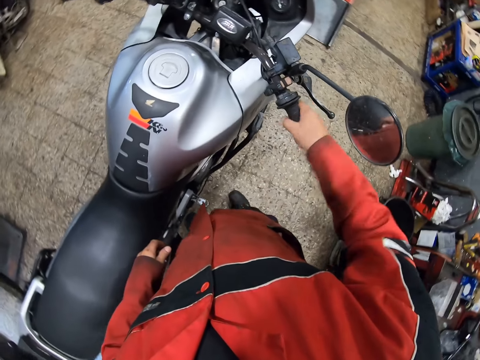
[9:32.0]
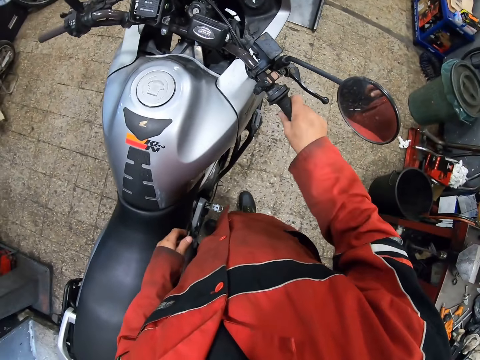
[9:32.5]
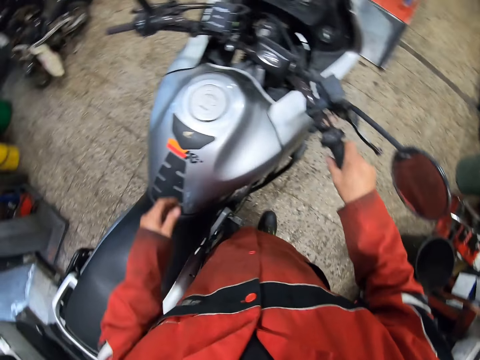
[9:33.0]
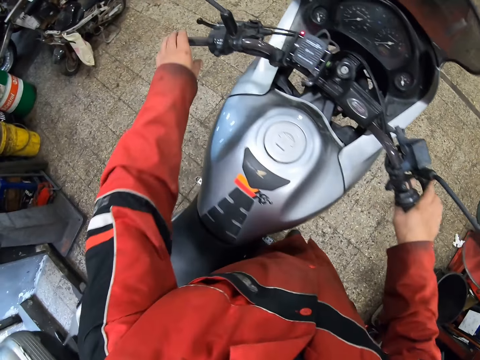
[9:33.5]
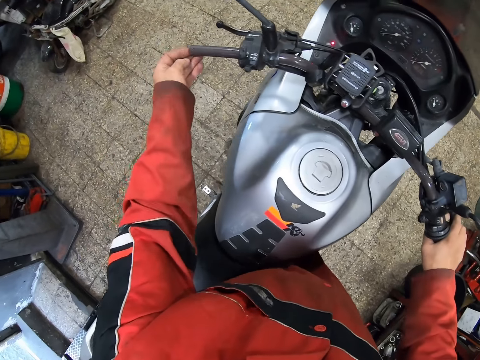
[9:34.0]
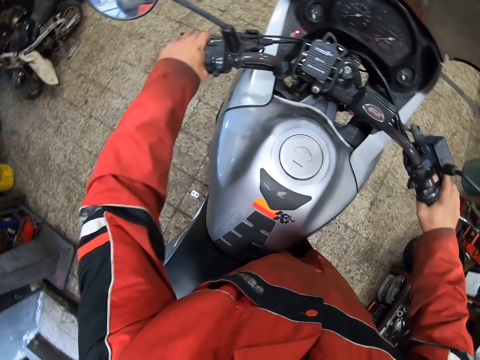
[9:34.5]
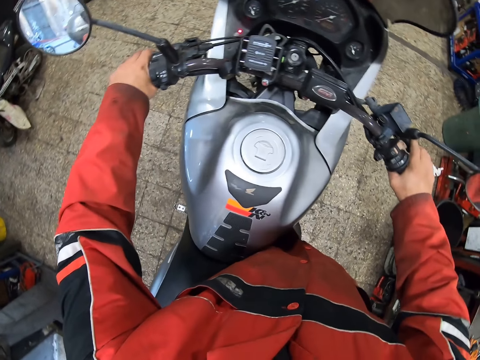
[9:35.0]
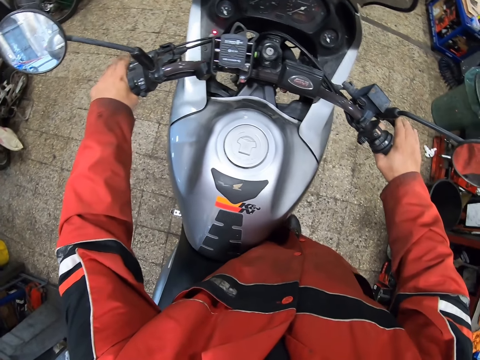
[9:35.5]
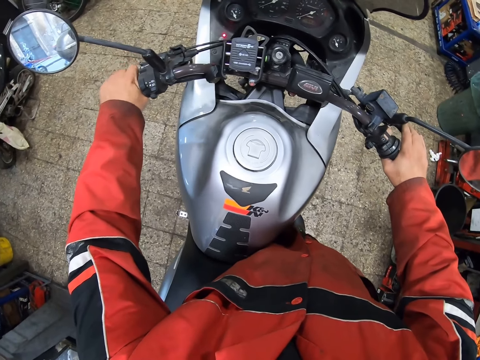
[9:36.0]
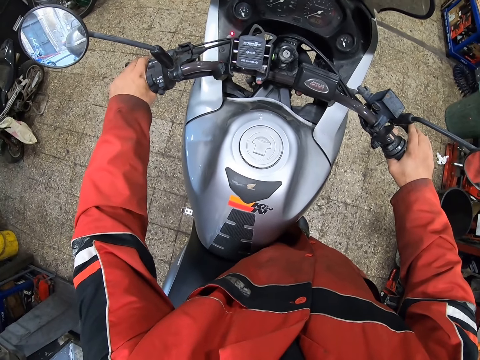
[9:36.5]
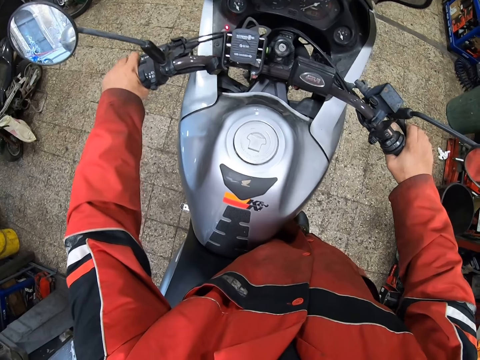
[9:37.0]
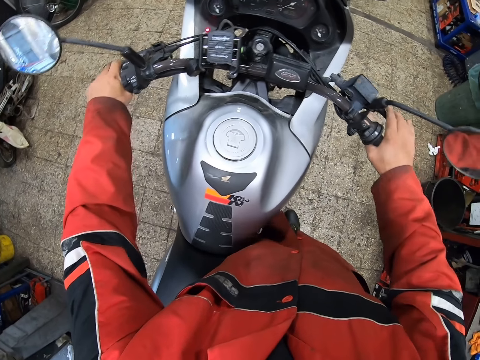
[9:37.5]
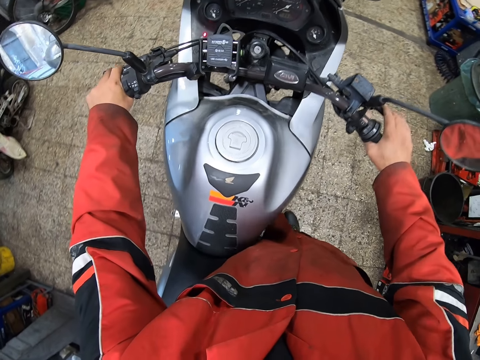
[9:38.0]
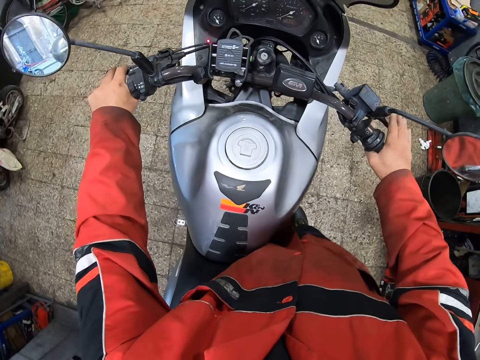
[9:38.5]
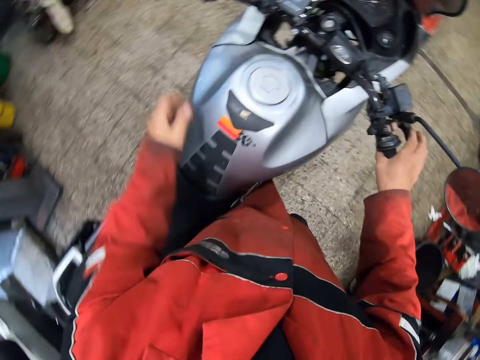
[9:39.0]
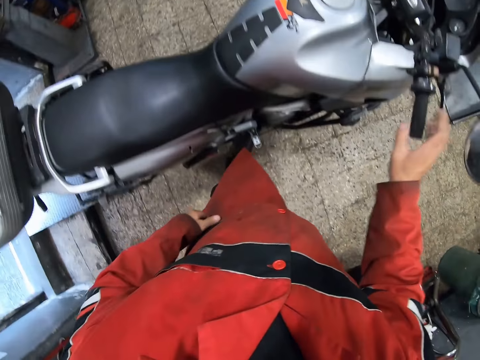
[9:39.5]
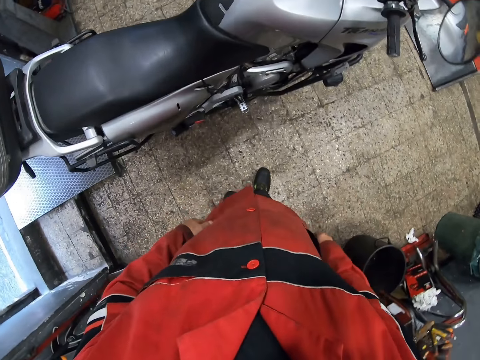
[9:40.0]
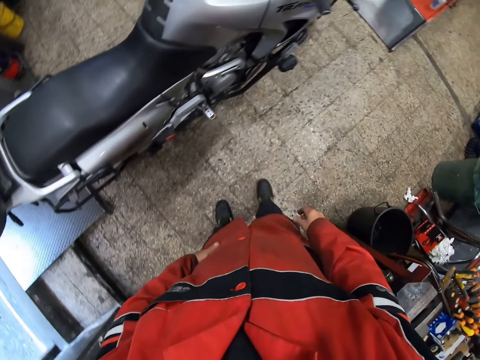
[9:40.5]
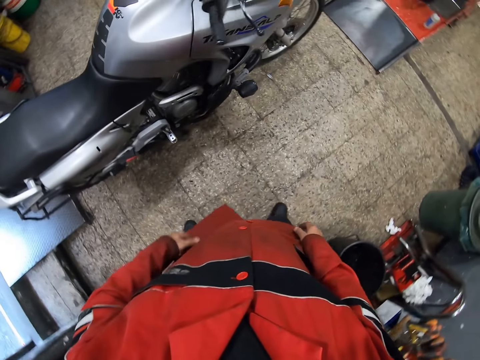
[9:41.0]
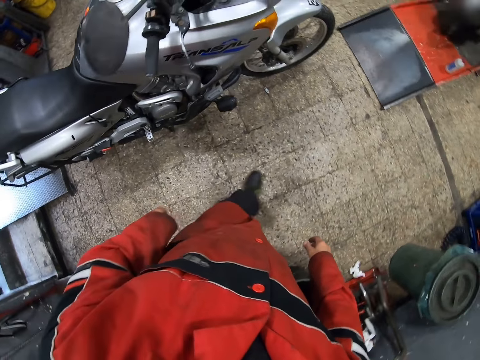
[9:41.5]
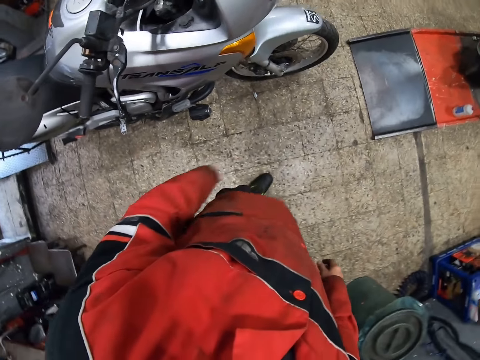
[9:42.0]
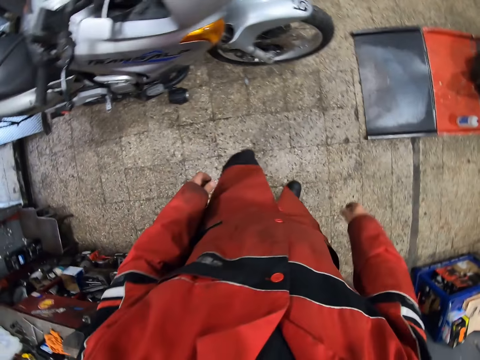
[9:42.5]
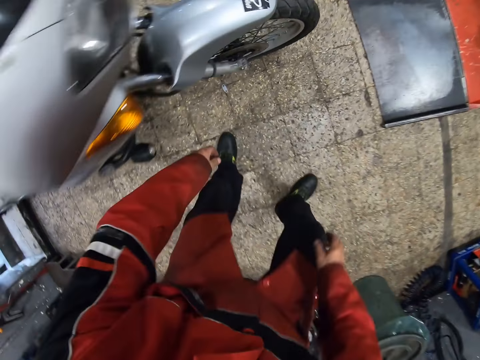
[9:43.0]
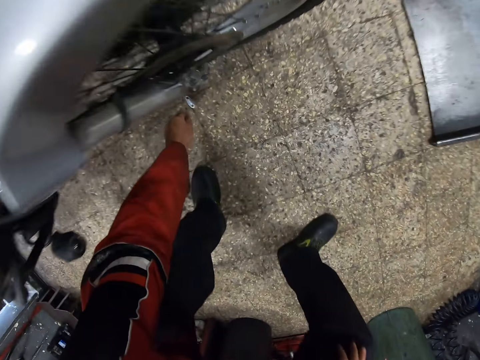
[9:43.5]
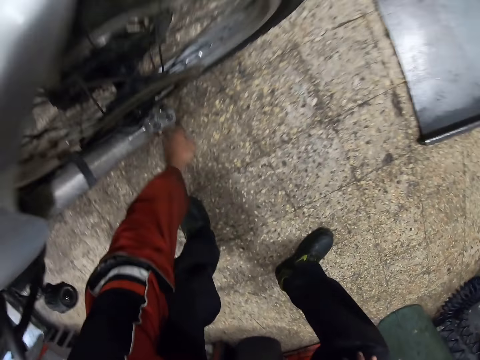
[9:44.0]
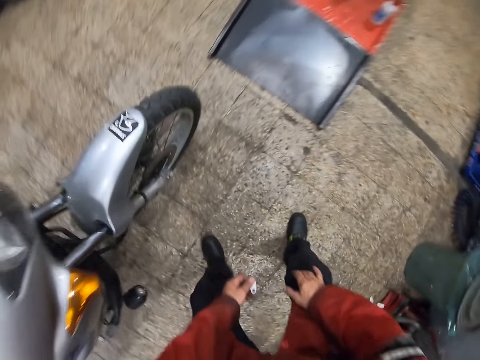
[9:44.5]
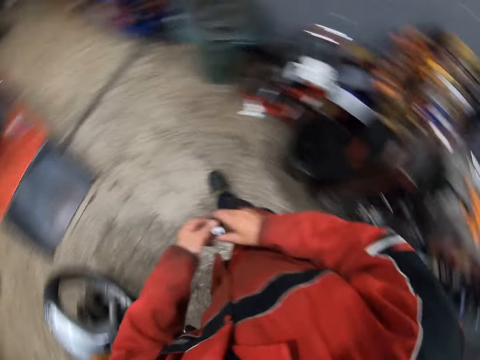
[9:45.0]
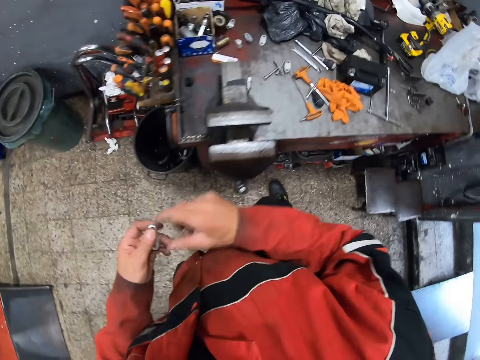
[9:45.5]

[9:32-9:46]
The camera wearer holds the motorcycle handlebar with his right hand. He touches the handlebar. He holds the motorcycle handlebar with his left hand. He turns the motorcycle with both hands on the handlebar. He removes his left hand from the motorcycle handlebar. He removes his right hand from the motorcycle handlebar. He walks towards a metal. He picks up the metal from the ground with his left hand.

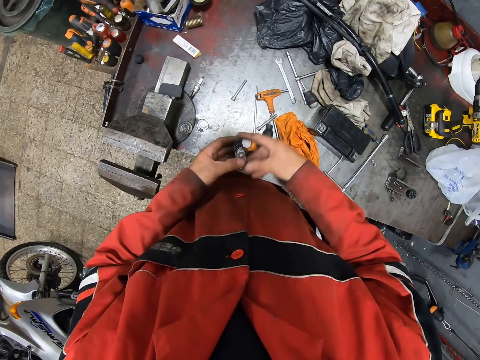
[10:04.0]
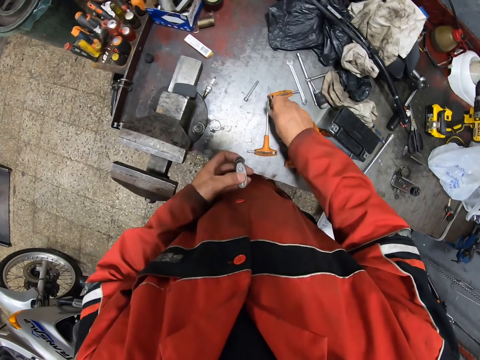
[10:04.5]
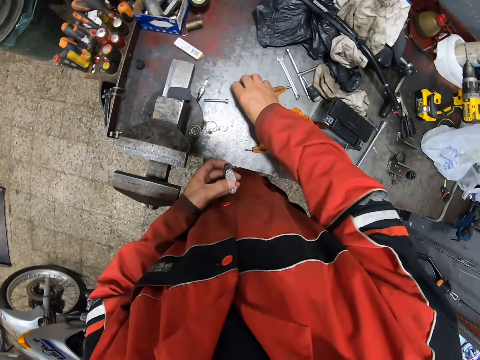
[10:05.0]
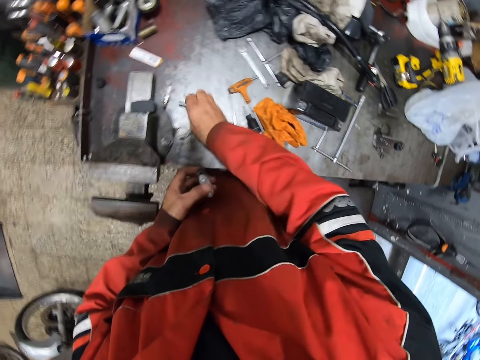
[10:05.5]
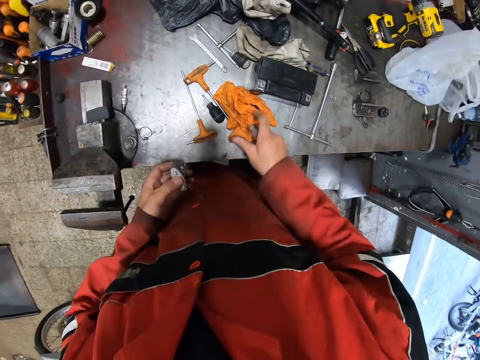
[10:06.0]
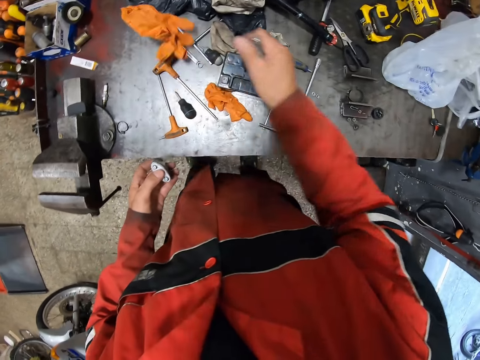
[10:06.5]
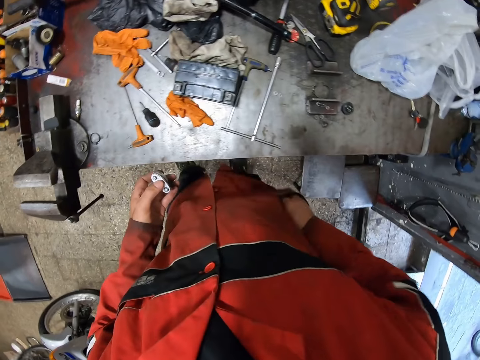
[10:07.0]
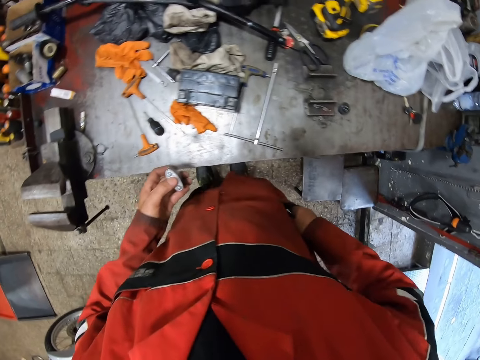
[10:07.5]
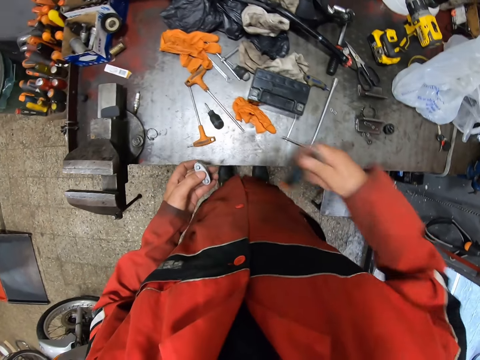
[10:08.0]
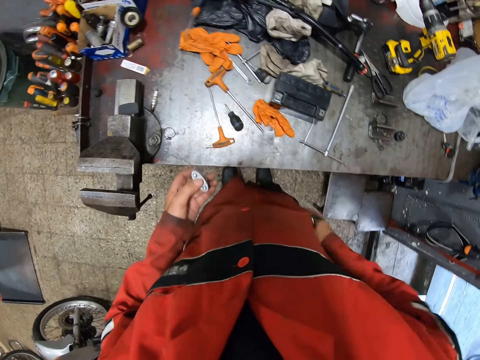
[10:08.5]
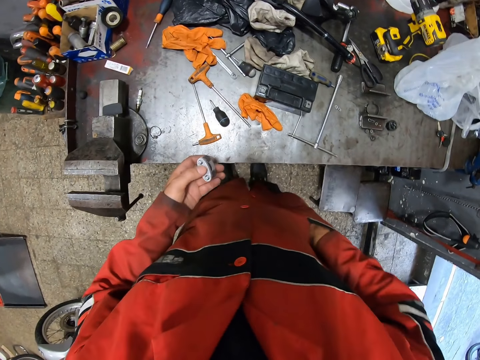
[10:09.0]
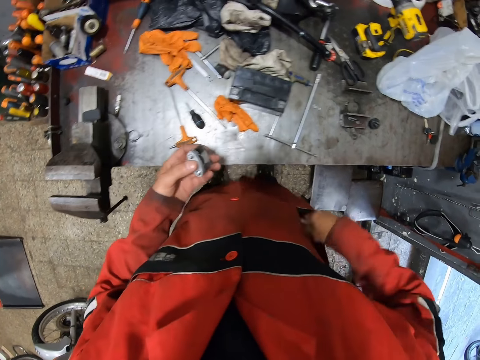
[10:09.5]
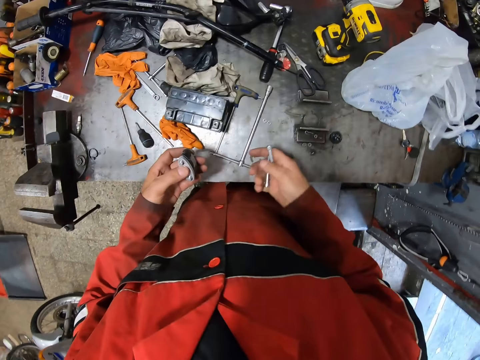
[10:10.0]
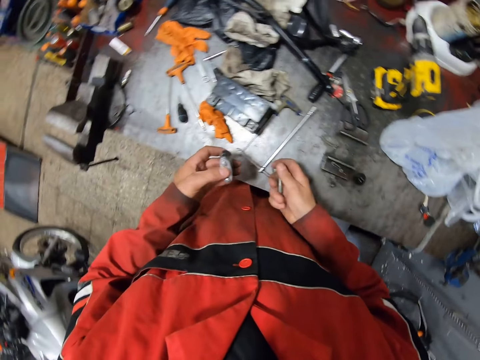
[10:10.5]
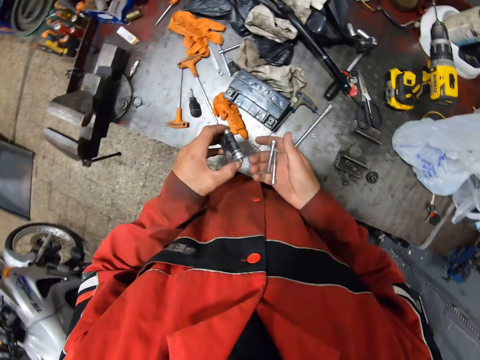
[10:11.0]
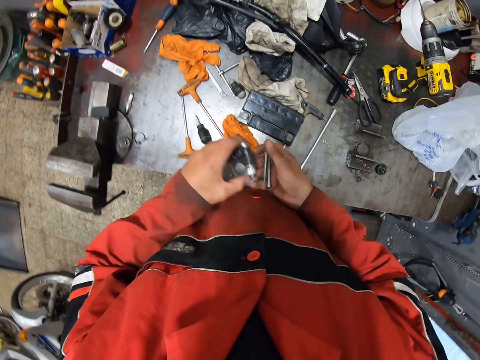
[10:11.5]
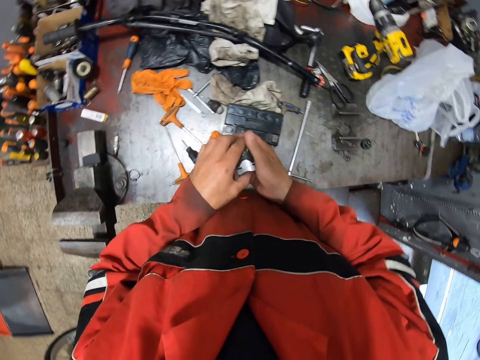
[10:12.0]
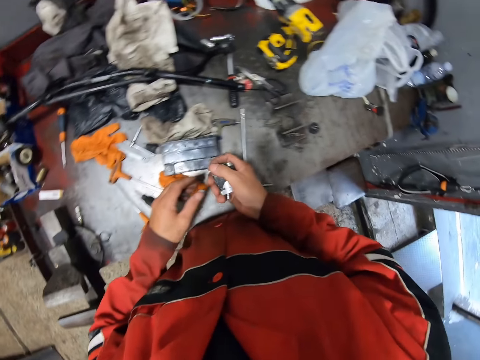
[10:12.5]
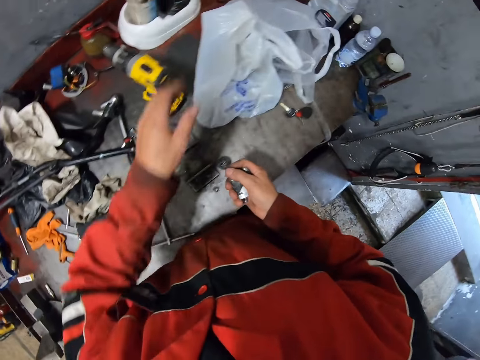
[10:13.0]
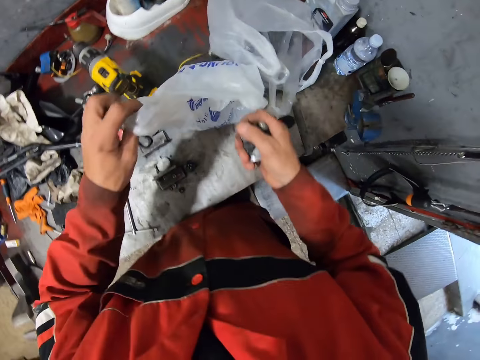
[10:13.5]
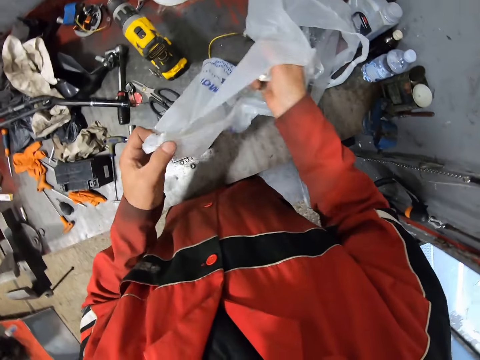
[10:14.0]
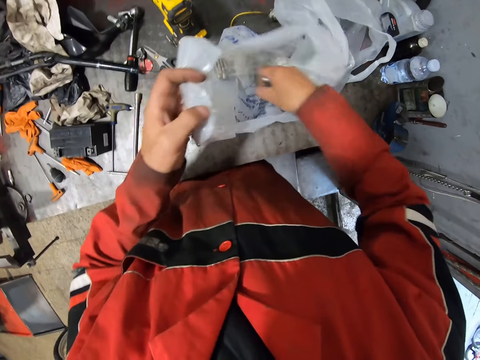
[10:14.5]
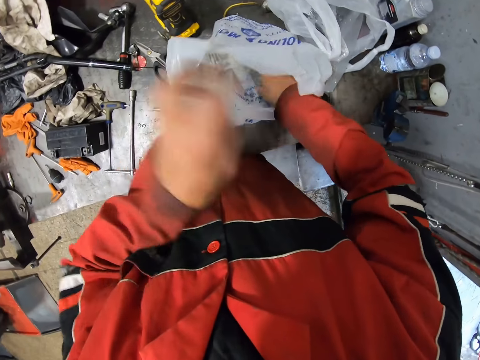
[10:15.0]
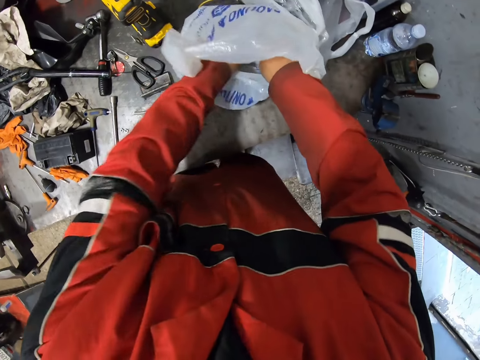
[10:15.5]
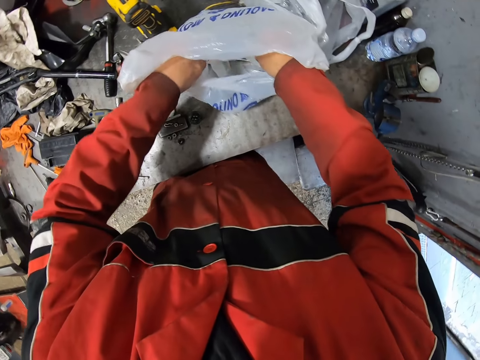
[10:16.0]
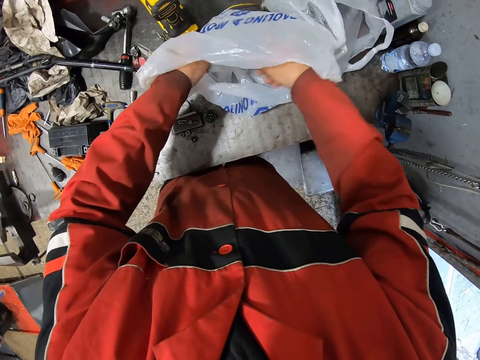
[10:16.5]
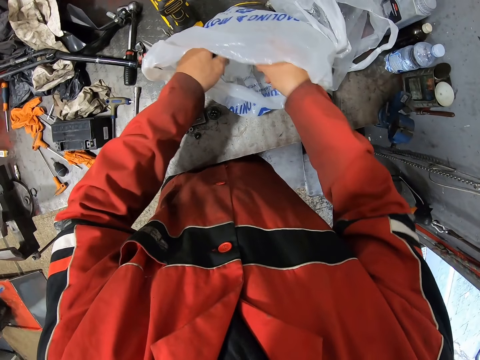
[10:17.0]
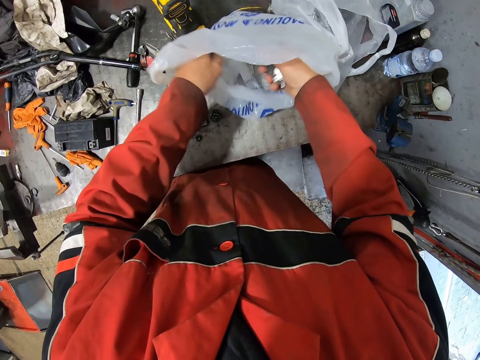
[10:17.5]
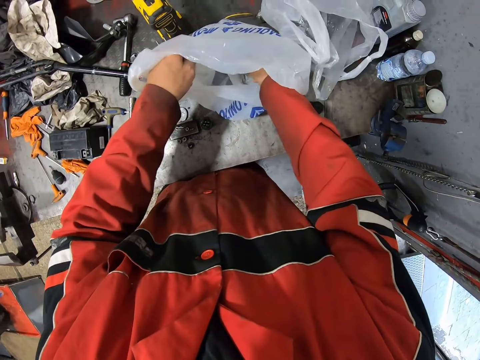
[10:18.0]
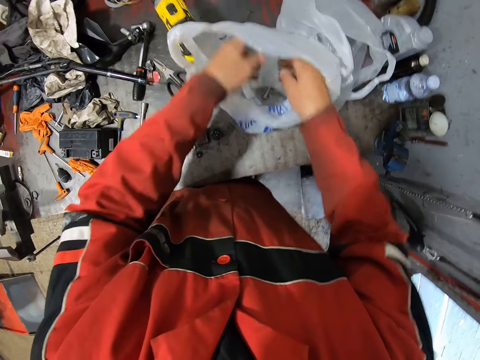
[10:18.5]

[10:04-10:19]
The camera wearer picks up a bolt from the workbench with his right hand. He adjusts a glove on the workbench with his right hand. He puts the screwdriver on the table. He puts his right hand in his pocket. He removes the screwdriver from his pocket with his right hand. He puts his right hand in his pocket. He removes the bolt from his pocket with his right hand. He passes the screw to his right hand with his left hand. He opens the nylon on the workbench with his left hand. He puts the screw in the nylon on the workbench with his right hand. He puts his left hand inside the nylon on the workbench.
